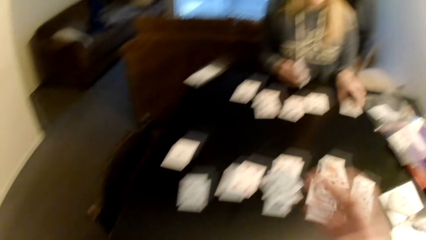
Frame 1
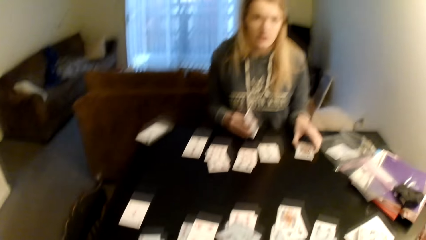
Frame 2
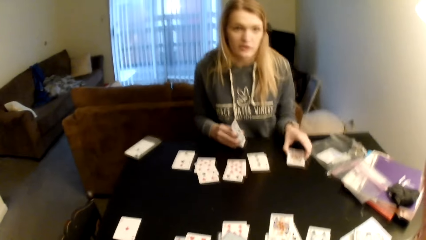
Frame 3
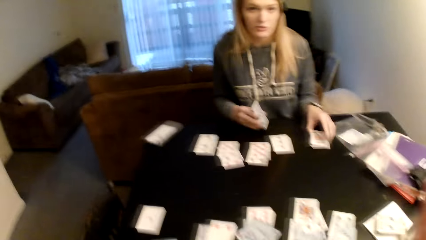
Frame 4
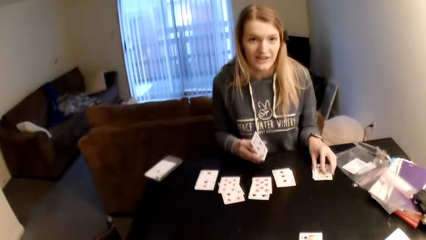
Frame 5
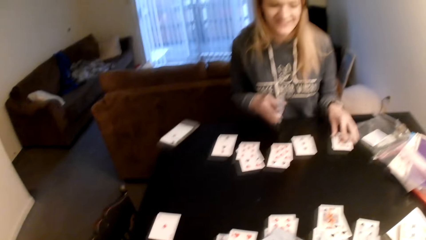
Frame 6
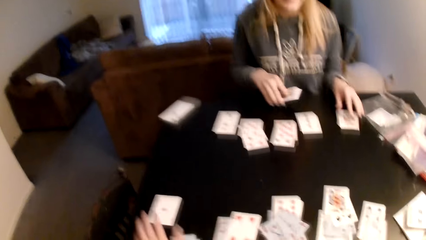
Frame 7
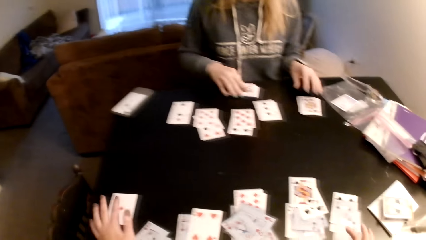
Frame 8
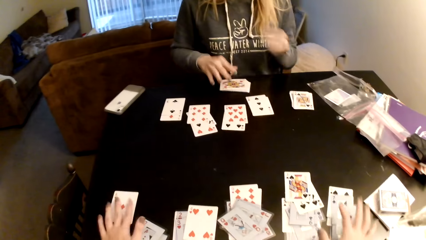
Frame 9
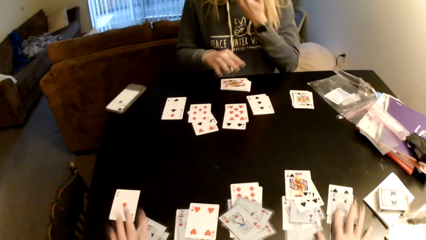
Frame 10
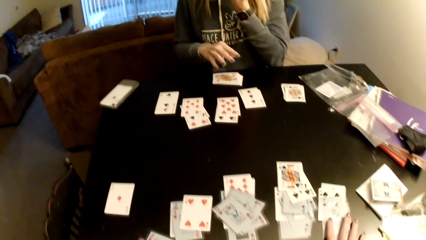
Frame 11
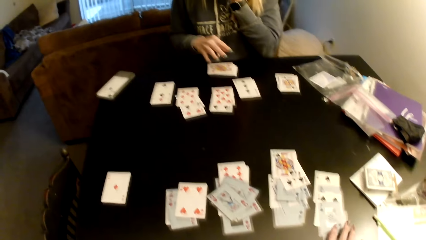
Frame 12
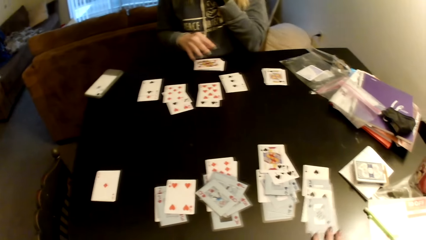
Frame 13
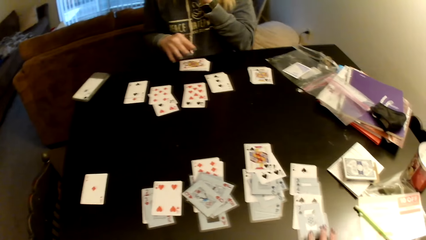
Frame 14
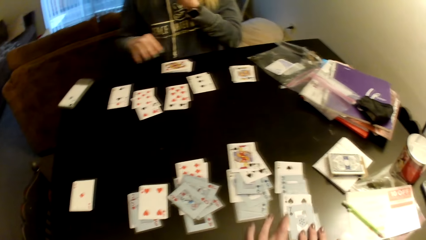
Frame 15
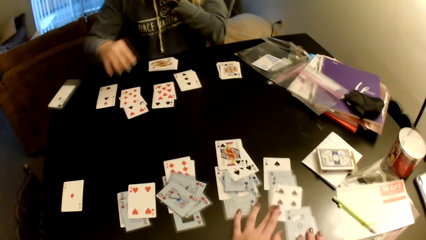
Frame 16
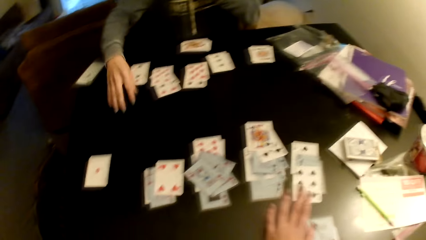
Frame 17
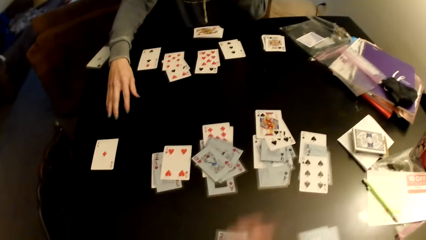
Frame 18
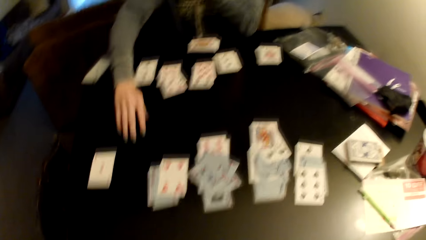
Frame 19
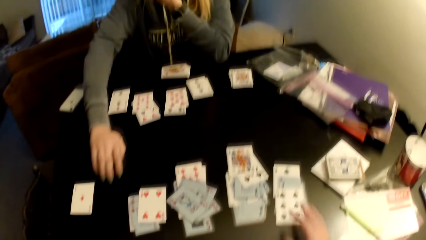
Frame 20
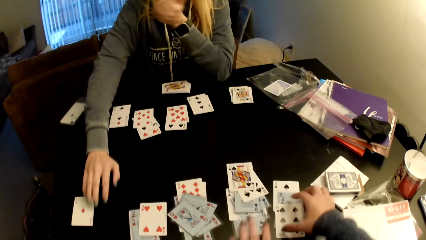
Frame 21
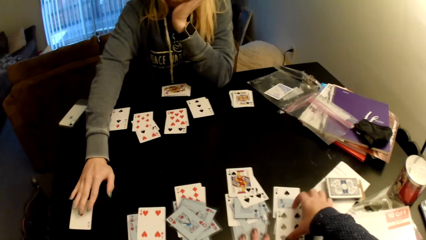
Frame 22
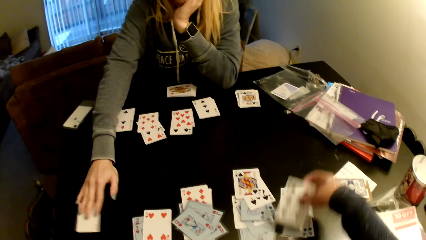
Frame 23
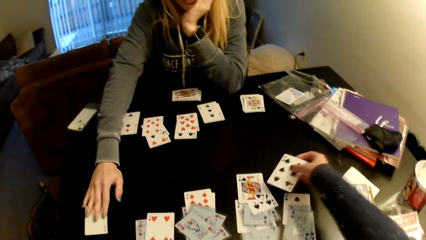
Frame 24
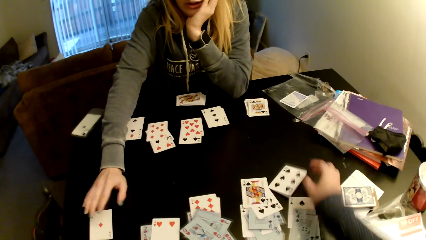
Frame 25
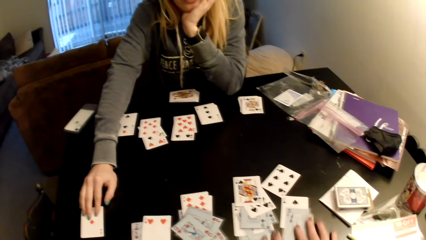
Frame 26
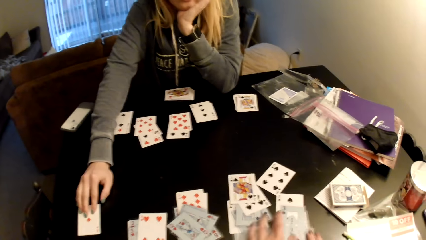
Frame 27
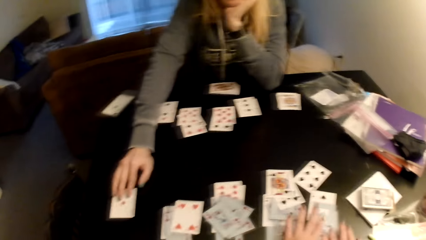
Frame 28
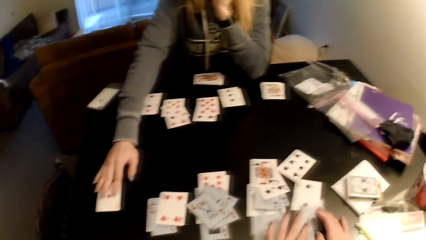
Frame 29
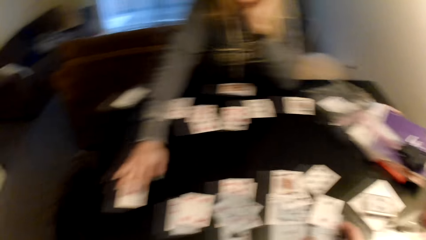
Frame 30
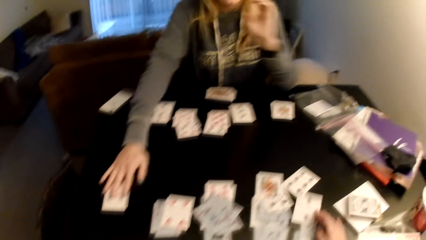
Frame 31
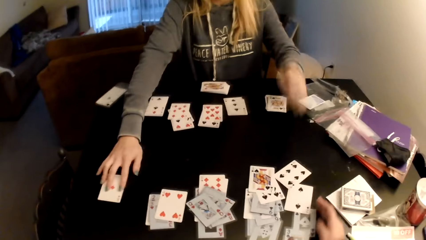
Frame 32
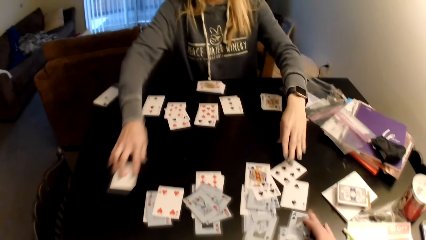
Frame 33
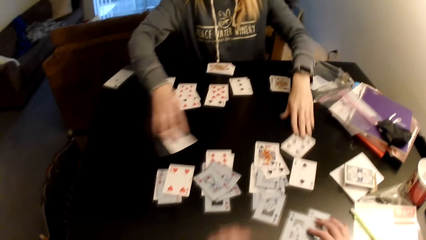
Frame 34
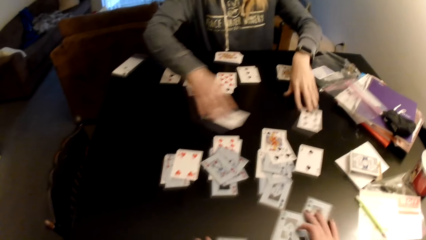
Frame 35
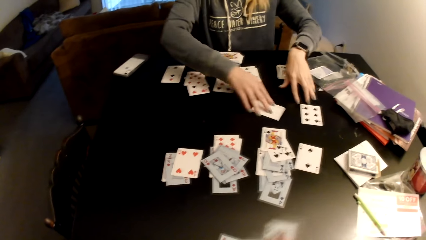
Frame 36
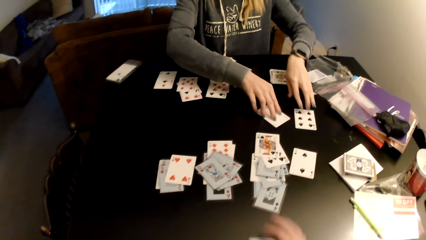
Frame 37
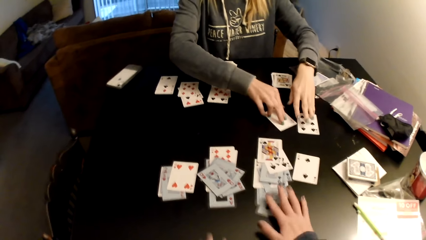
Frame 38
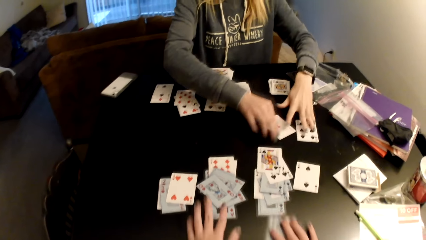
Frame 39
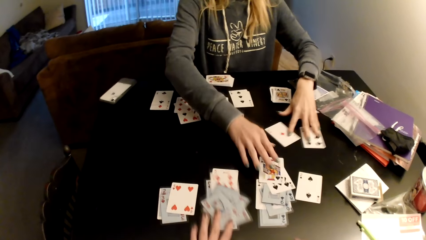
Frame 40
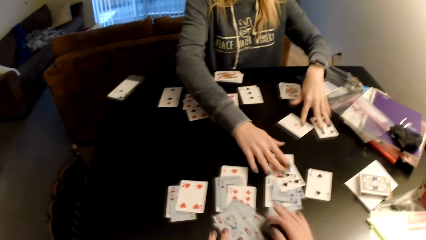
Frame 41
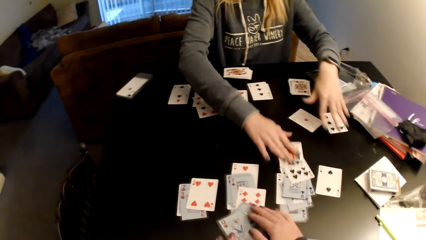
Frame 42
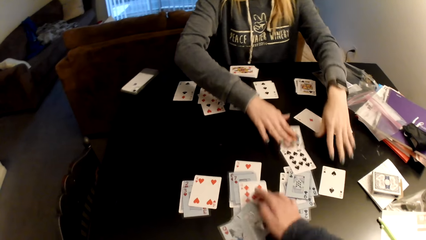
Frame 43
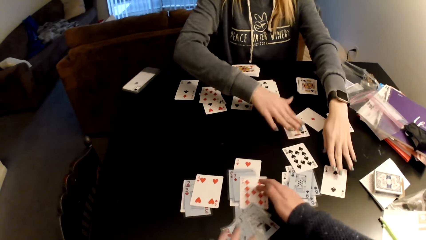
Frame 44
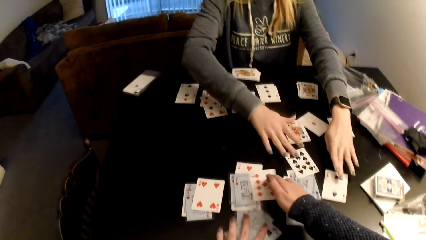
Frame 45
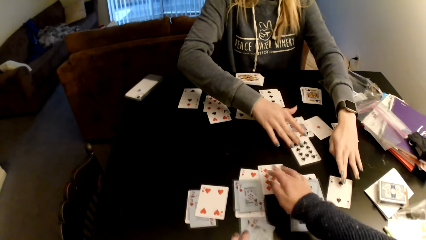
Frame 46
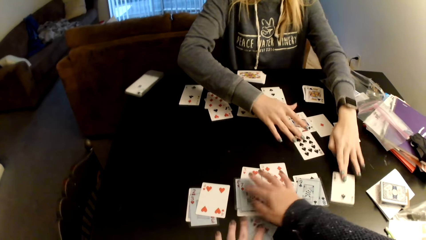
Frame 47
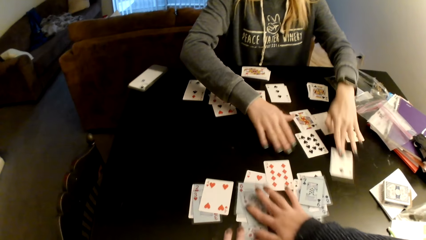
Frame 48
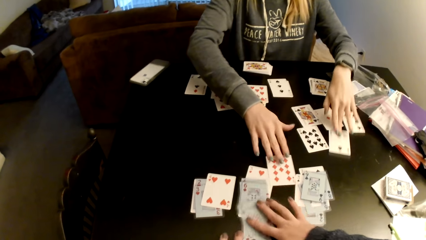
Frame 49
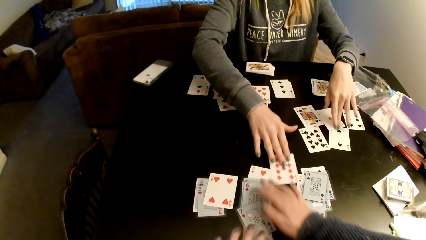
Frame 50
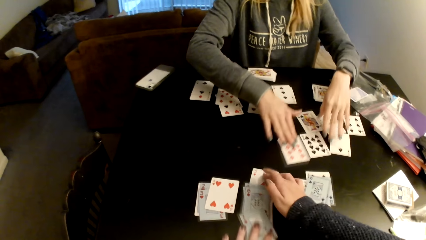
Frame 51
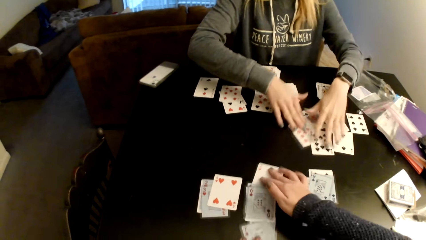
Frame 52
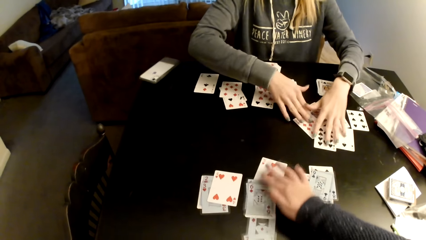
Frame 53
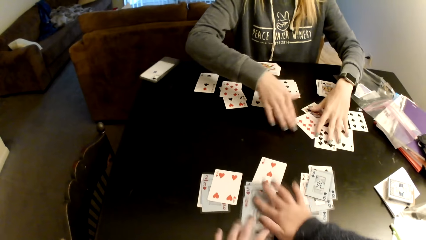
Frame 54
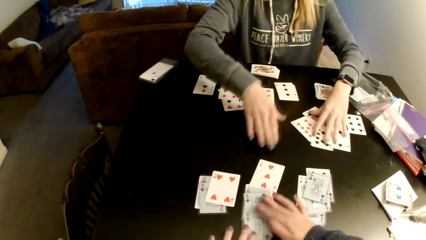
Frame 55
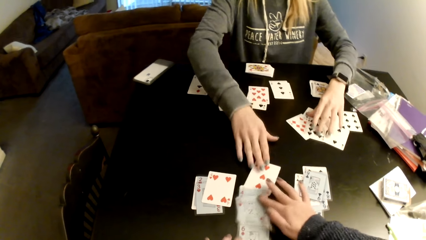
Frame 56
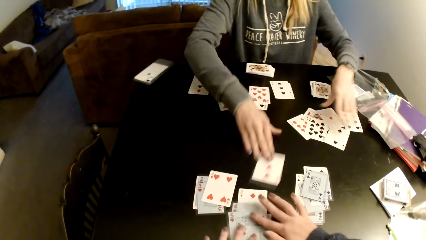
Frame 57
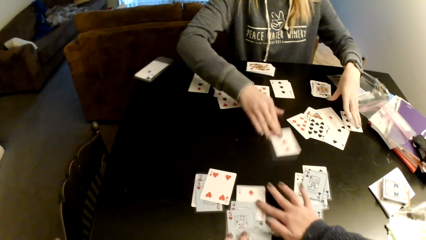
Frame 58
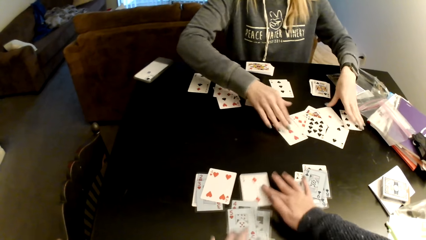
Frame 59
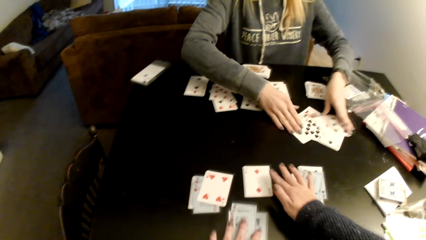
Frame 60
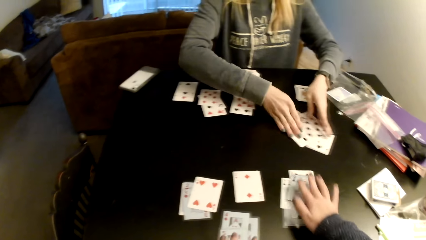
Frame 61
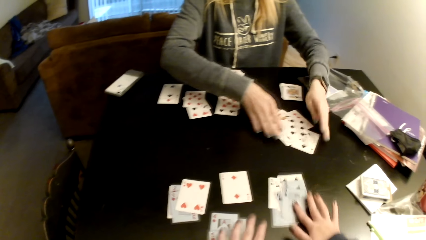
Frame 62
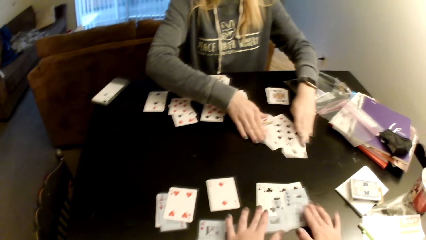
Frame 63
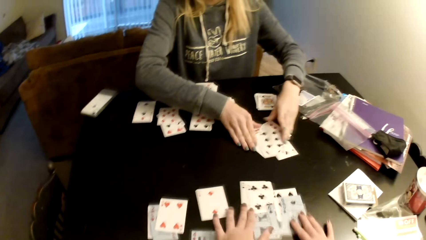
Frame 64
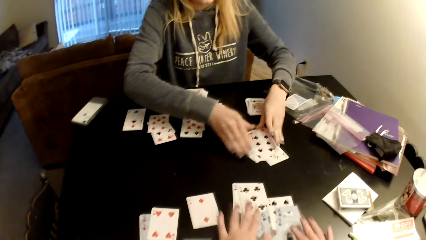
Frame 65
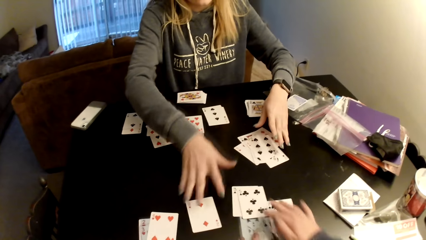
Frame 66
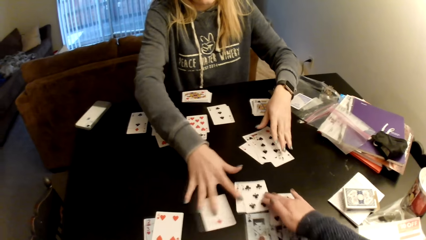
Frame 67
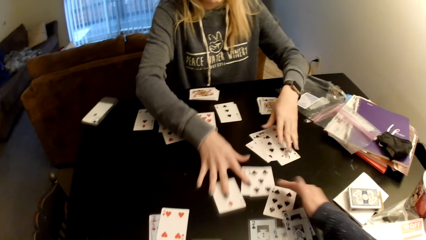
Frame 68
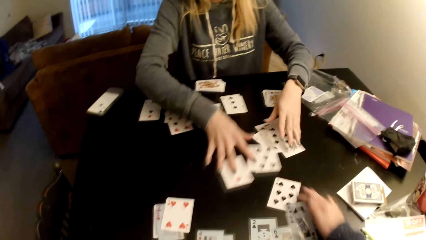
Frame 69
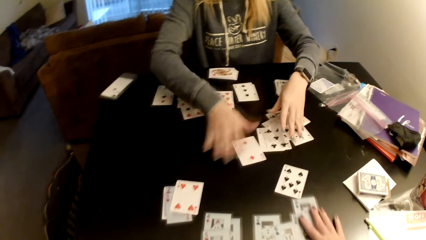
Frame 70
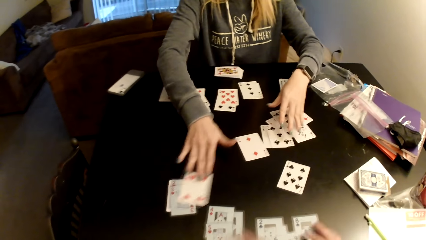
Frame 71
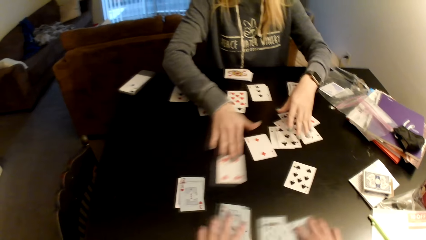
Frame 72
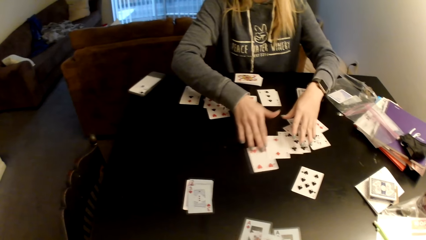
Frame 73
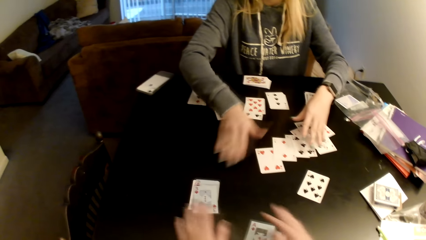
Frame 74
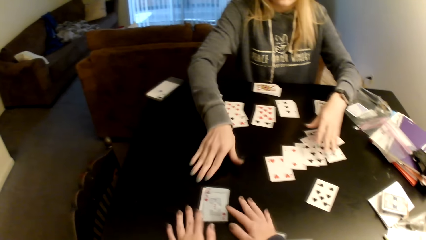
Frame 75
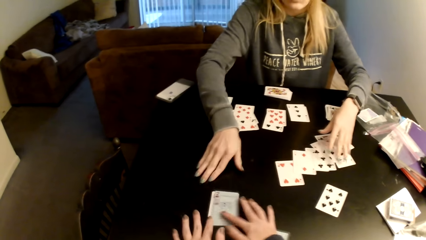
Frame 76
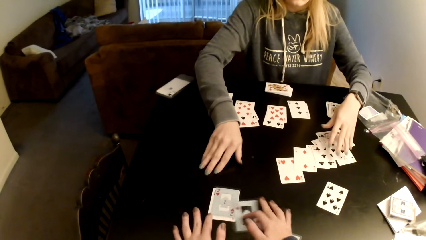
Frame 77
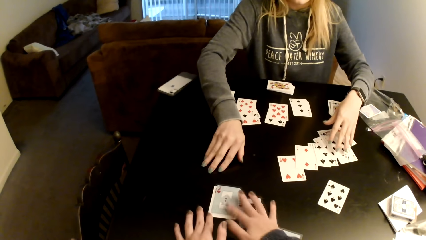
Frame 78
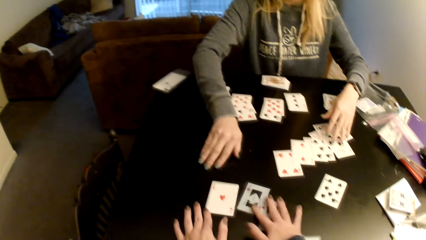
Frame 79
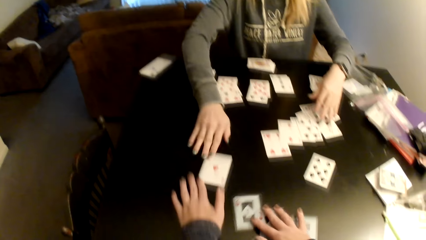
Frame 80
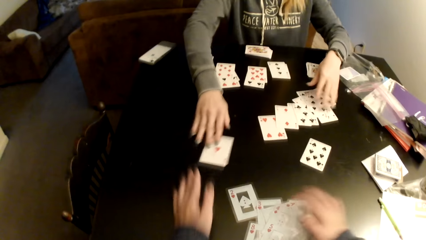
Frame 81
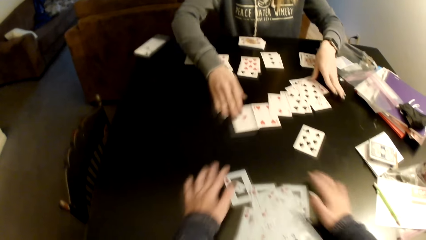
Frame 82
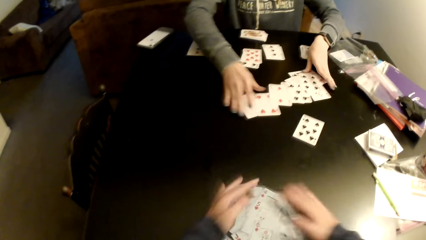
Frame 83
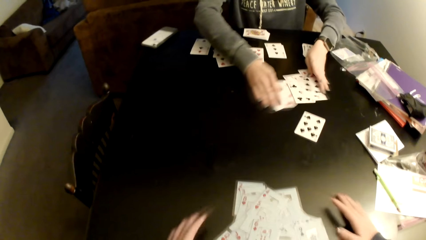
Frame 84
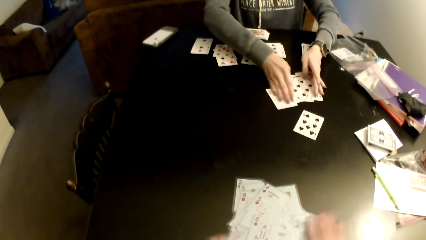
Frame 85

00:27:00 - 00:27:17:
A woman picks up cards and puts the cards on the table. The camera wearer pulls the cards with her hand. She moves cards on the table and picks up a card. The woman holds a card. The camera wearer puts the card on the table. The woman moves cards on the table and drags a card on the table. The camera wearer pulls the cards with her hand. She pulls the cards with her hand again. The woman drags a card on the table. The camera wearer adjusts cards on the table and pulls the cards with her hand. The woman collects the cards. The camera wearer pulls the cards with her hand. The woman sorts cards on the table, collects the cards, and collects the cards with both hands. The camera wearer moves cards on the table and collects the cards with both hands. The woman sorts cards on the table.
